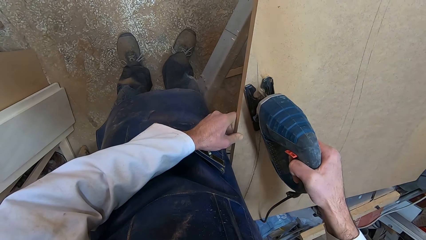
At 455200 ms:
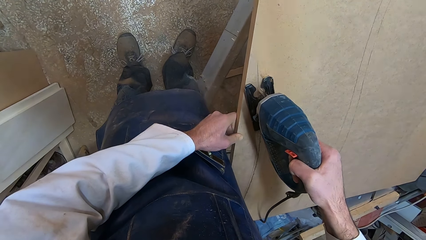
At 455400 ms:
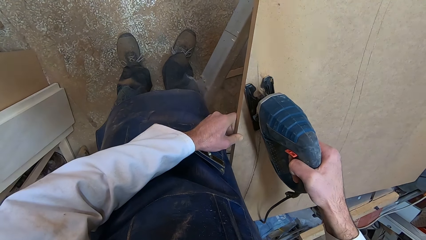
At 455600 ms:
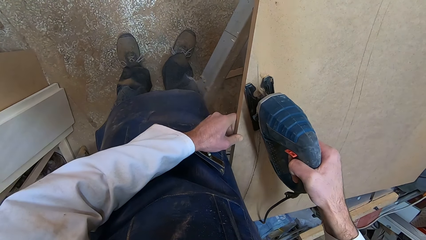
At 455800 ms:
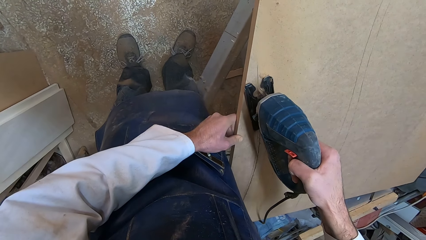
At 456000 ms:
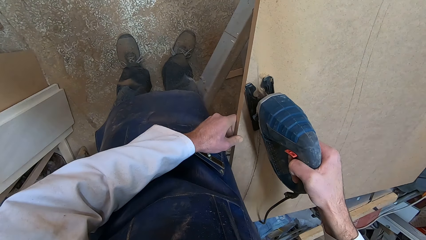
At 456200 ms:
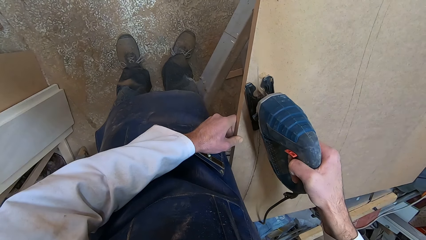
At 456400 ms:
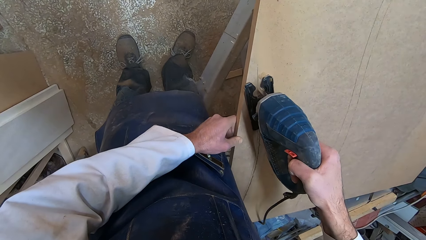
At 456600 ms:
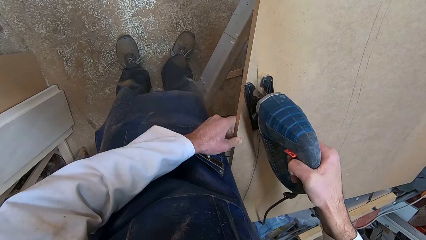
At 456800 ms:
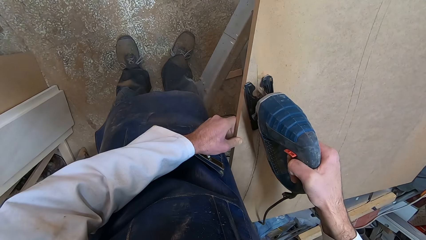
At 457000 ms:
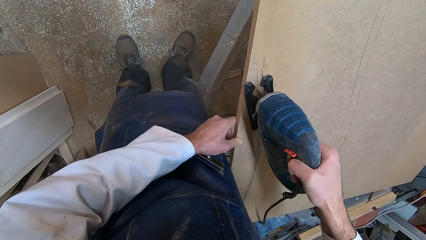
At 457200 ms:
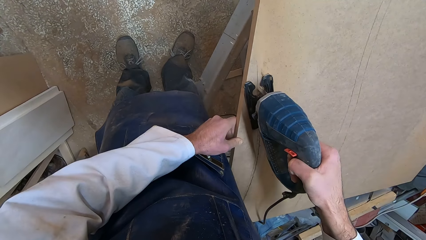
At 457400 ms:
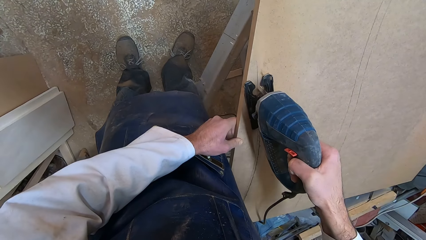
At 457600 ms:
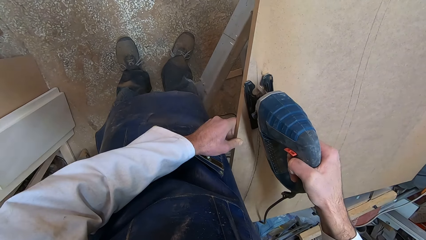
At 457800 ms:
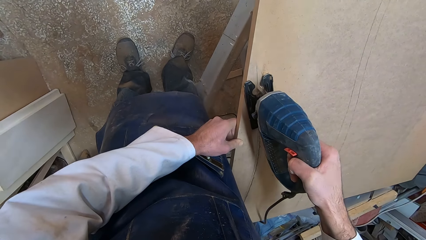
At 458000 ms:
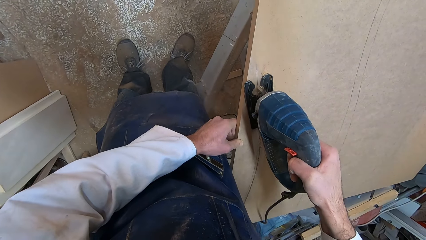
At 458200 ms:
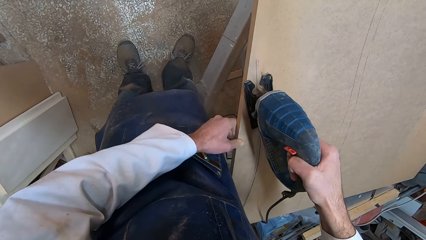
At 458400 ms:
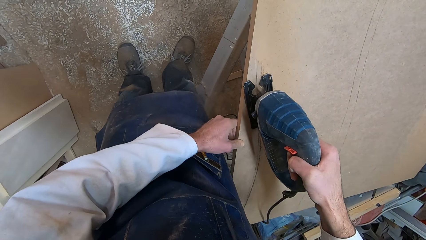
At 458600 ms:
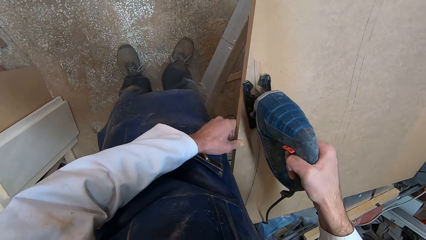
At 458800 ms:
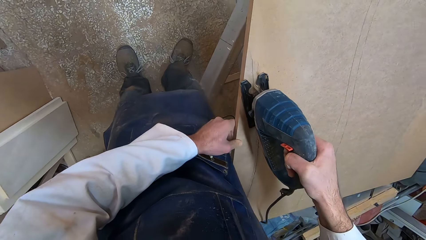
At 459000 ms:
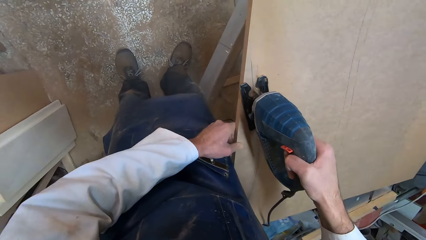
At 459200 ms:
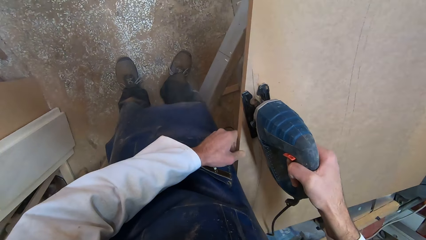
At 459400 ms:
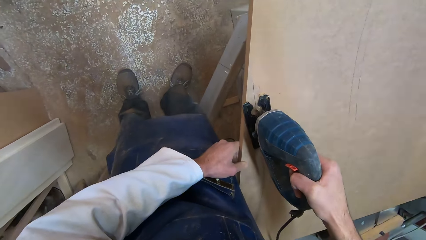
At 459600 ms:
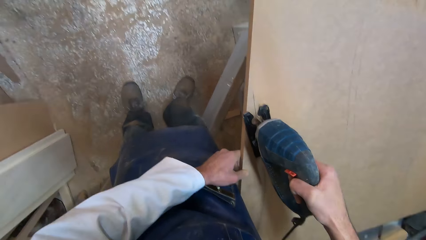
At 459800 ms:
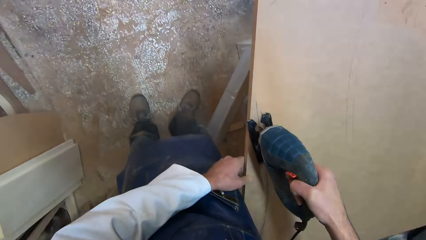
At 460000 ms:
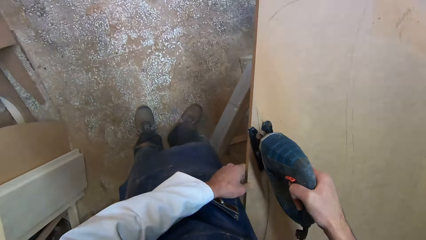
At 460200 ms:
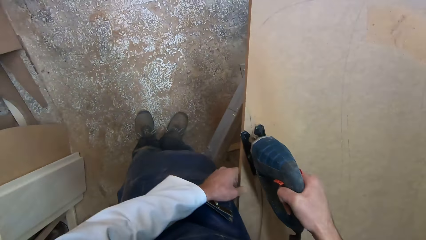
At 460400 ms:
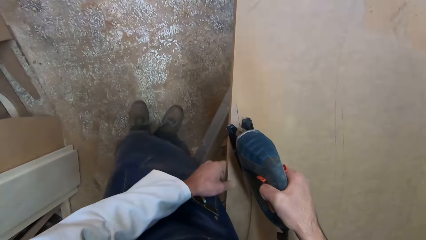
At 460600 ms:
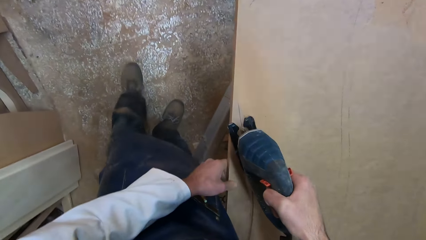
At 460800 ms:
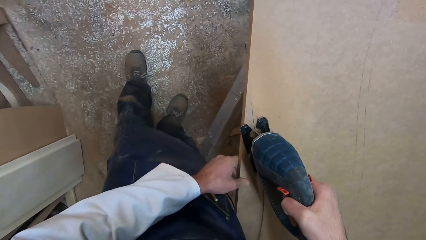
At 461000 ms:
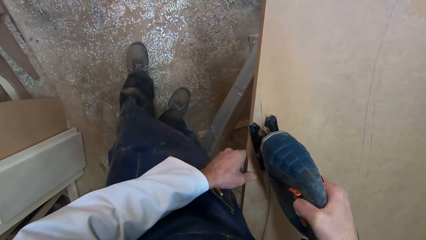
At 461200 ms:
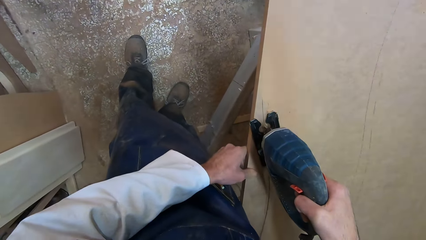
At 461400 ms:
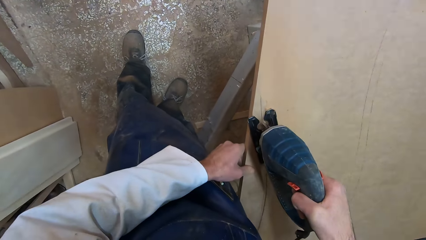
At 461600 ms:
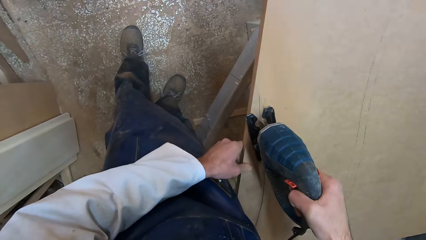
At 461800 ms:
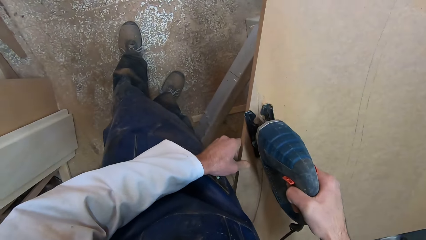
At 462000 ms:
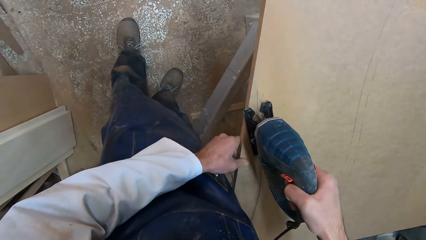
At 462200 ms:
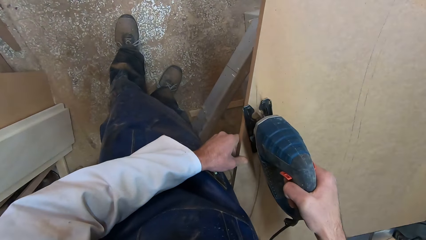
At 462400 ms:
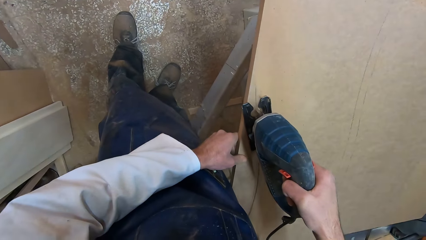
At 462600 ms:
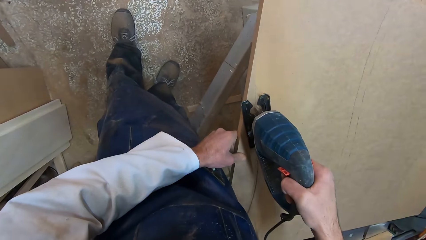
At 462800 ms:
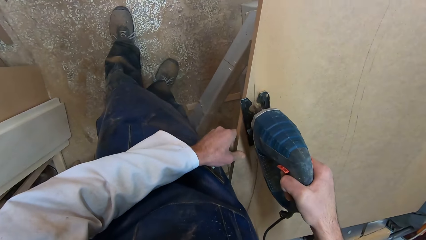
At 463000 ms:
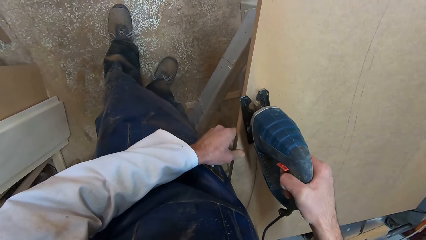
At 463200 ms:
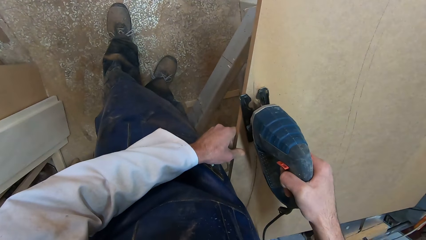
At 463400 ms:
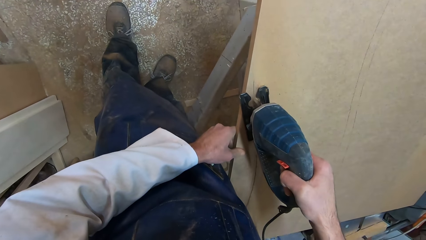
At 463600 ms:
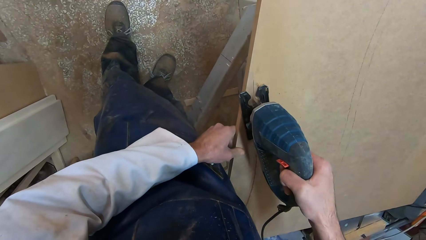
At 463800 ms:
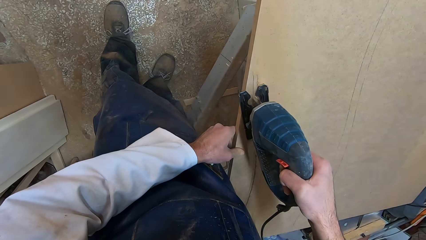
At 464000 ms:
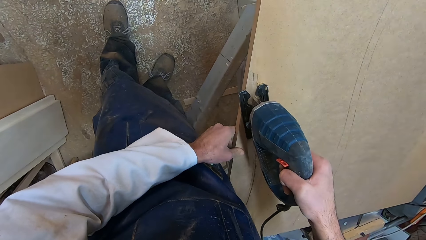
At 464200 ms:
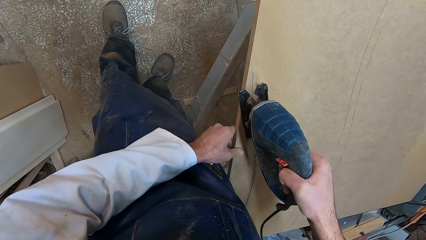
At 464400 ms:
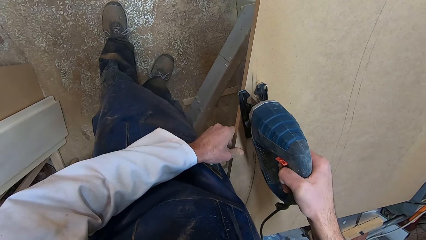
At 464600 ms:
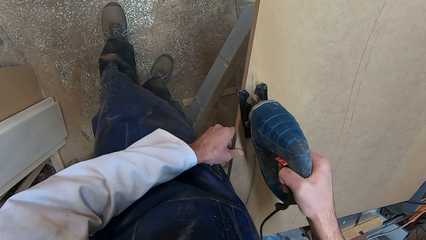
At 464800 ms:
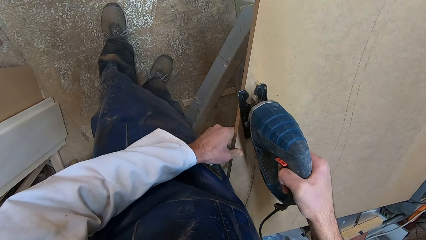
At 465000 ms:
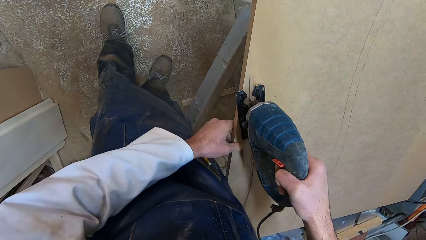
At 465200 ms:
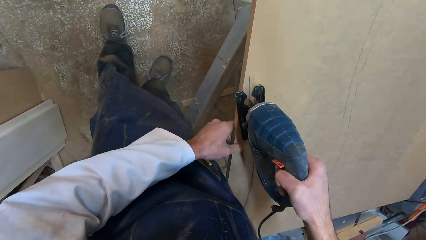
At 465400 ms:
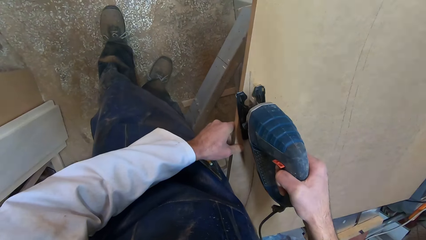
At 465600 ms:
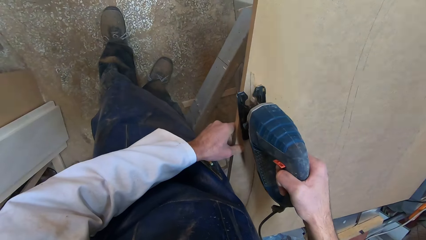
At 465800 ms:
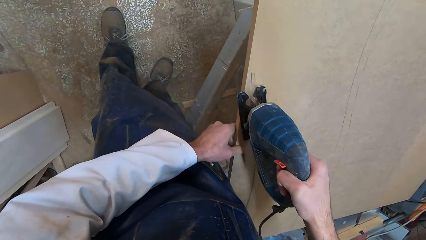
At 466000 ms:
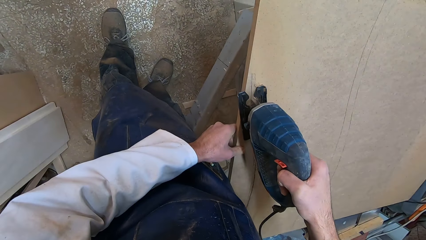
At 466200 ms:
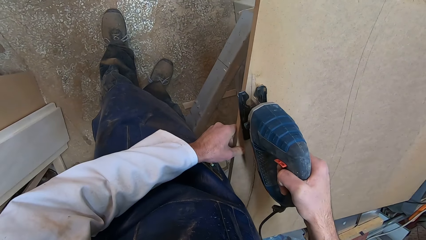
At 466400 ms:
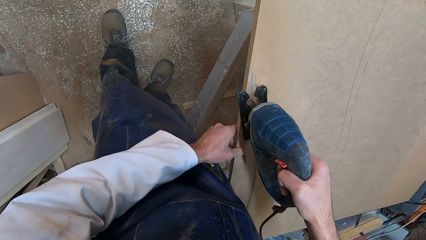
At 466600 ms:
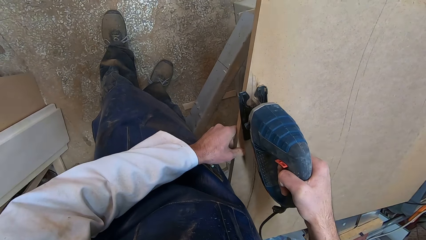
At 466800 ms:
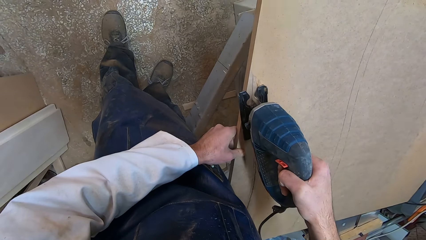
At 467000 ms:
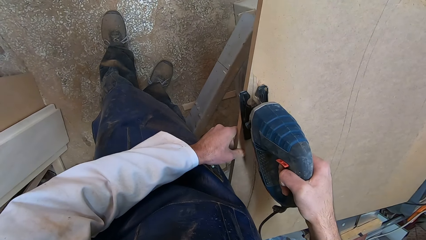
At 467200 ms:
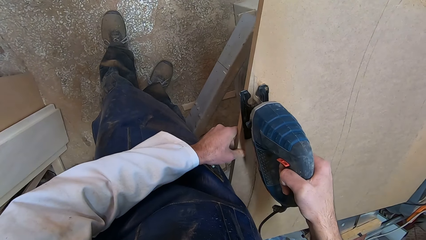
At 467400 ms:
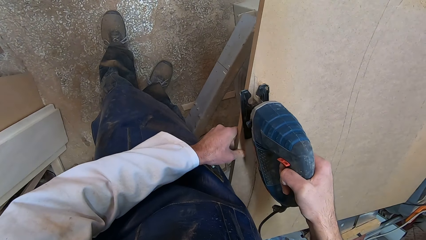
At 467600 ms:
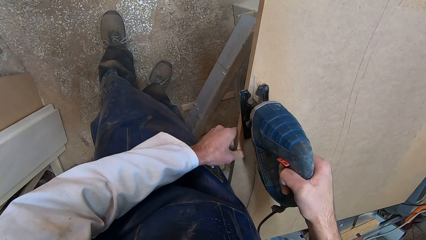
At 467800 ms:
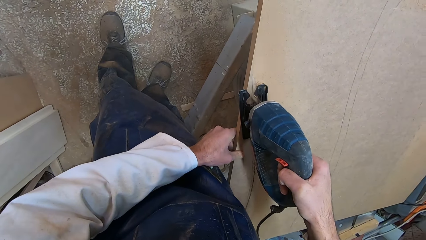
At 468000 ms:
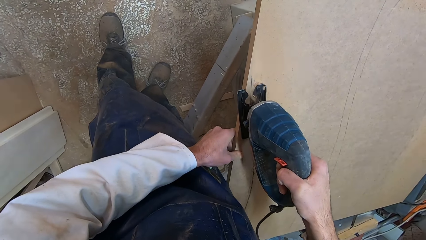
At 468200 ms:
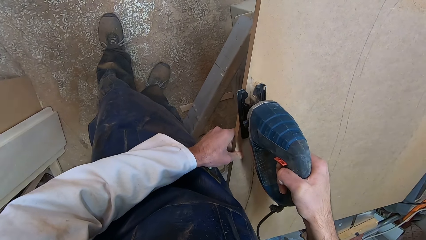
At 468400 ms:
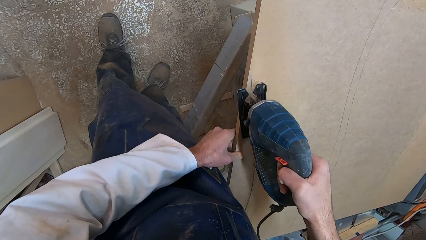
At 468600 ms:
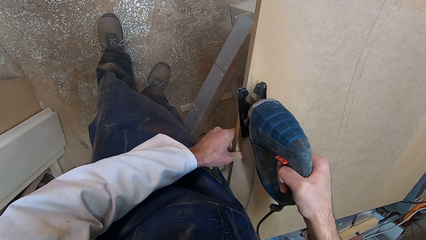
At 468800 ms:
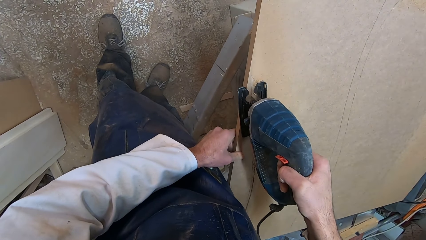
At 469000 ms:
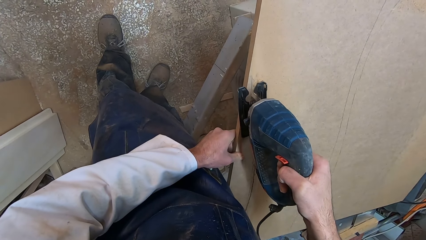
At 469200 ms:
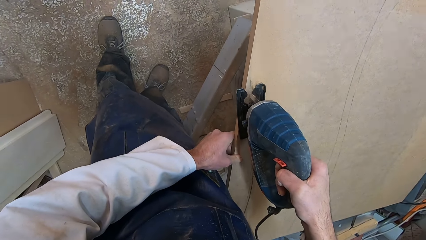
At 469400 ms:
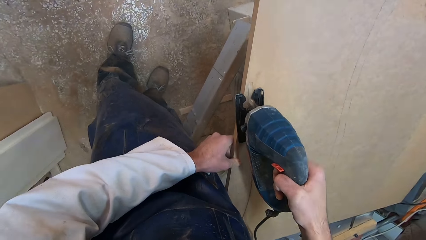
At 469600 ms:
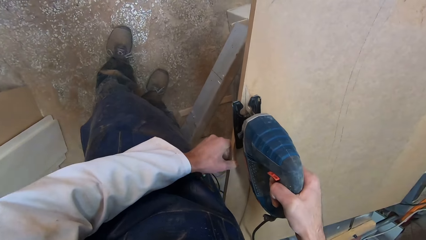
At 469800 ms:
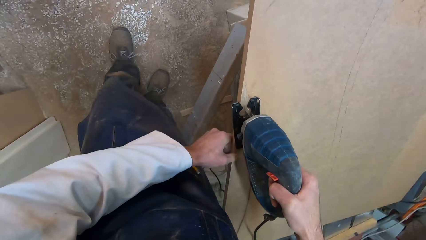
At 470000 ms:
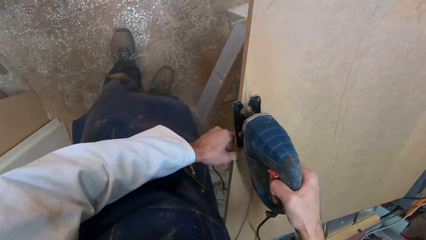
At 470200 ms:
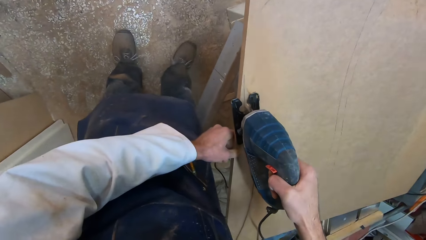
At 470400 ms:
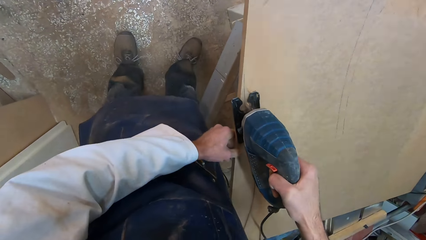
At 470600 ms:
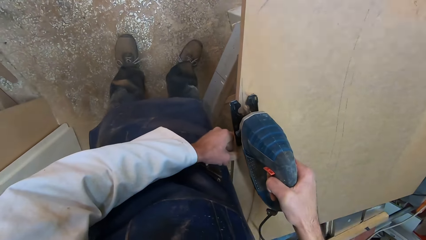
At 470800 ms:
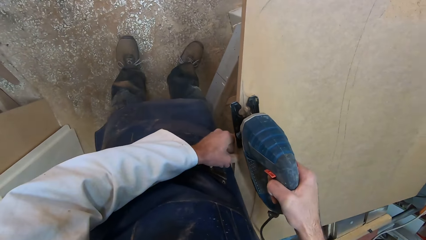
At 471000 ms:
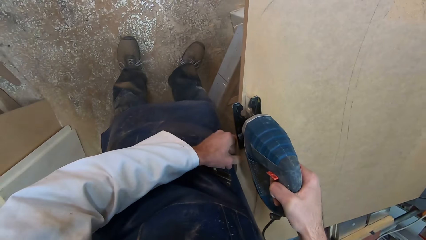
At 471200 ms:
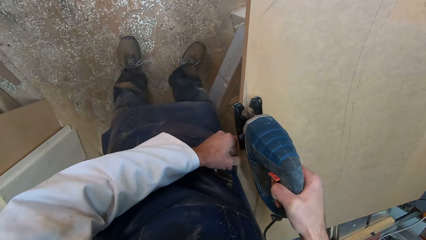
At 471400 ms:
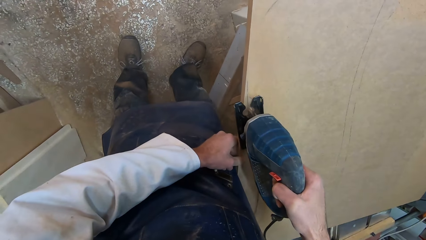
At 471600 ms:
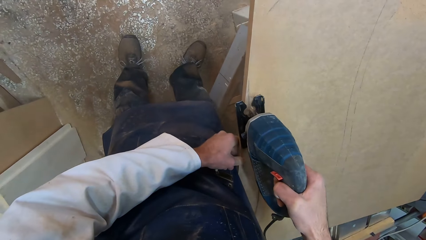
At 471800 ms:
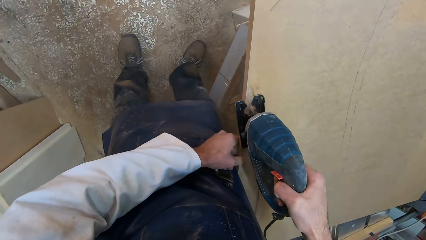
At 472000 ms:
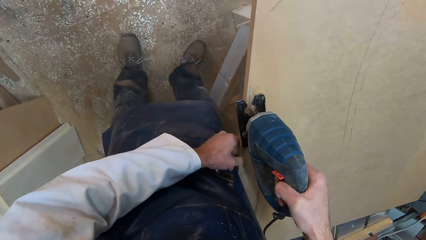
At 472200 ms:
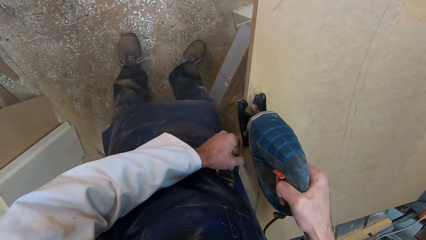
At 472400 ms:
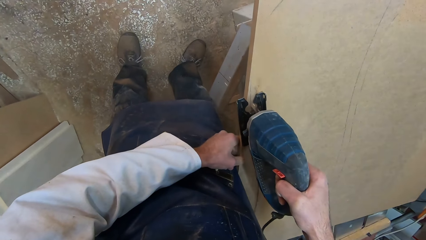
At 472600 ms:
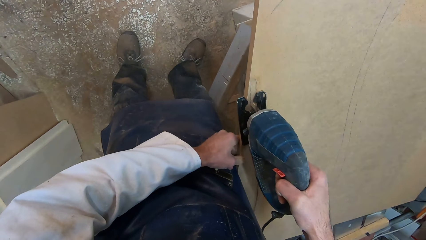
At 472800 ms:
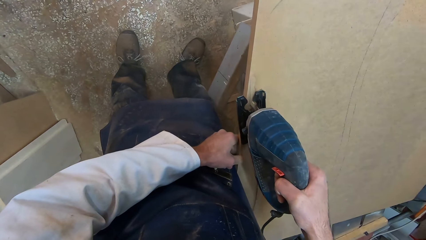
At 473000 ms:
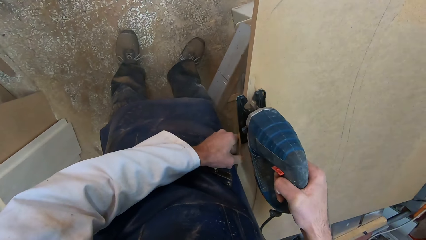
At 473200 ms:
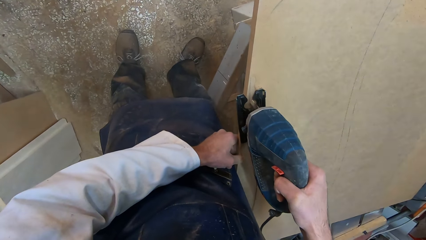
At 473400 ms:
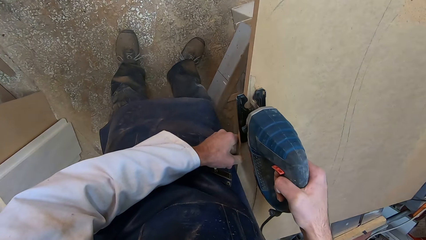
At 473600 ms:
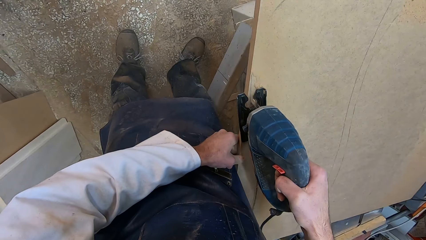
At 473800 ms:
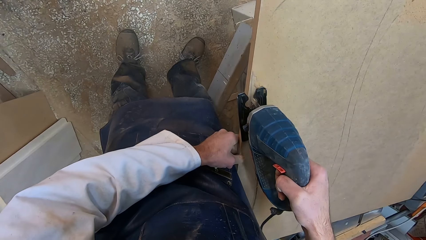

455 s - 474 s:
The camera wearer moves his left leg forward. He moves his left hand slightly along the plank. He moves his left hand slightly along the plank again. He moves his right leg forward.
